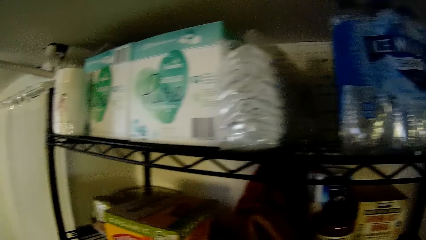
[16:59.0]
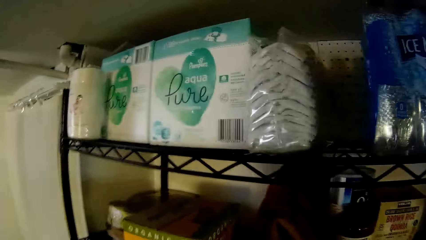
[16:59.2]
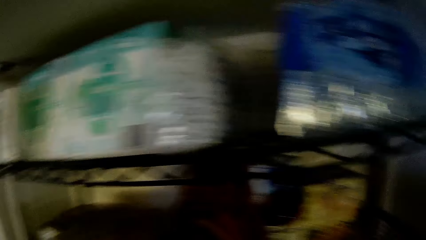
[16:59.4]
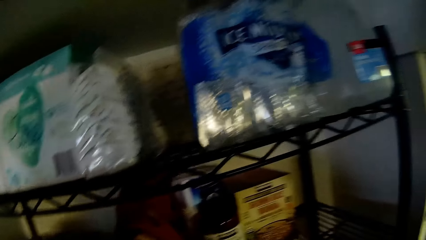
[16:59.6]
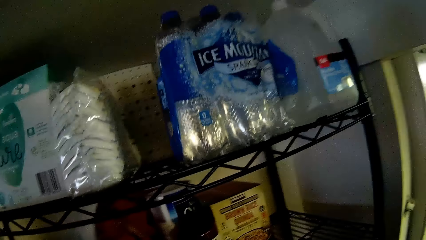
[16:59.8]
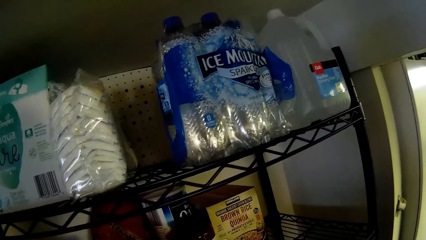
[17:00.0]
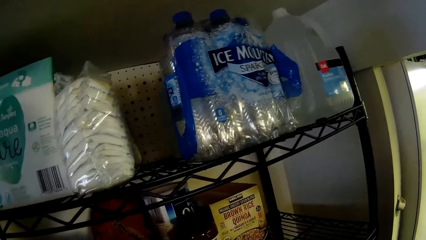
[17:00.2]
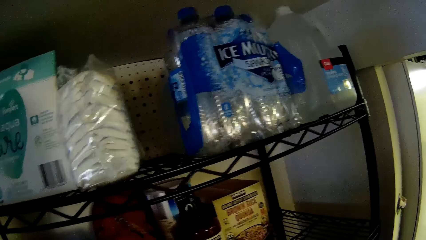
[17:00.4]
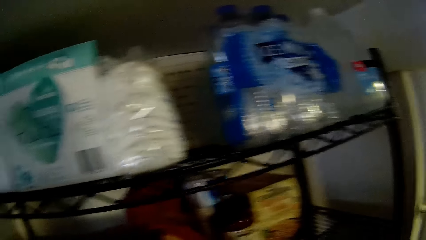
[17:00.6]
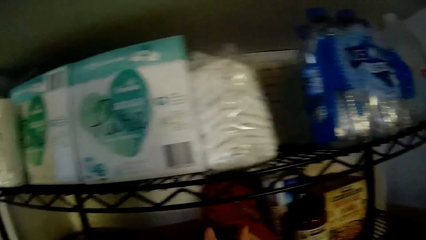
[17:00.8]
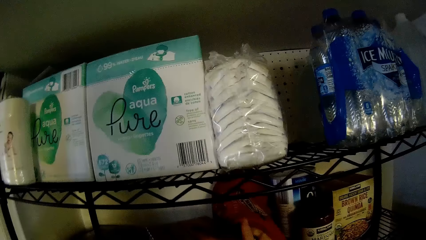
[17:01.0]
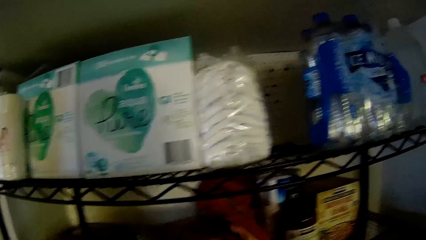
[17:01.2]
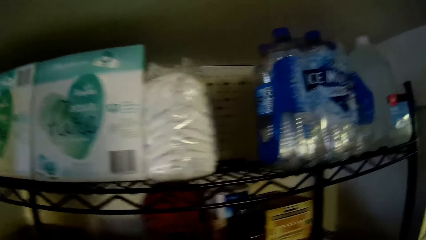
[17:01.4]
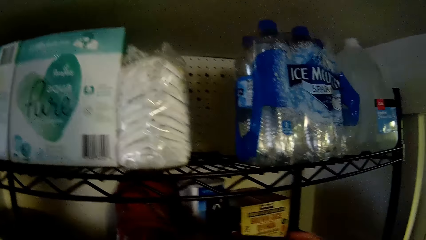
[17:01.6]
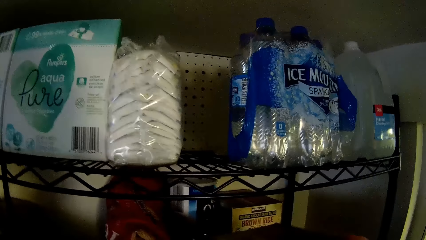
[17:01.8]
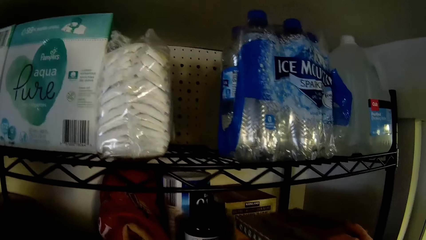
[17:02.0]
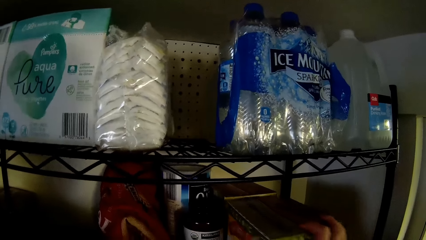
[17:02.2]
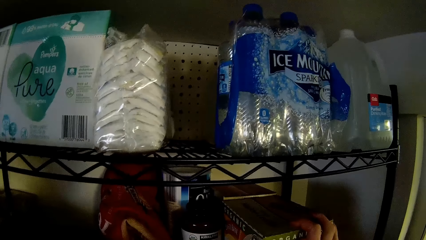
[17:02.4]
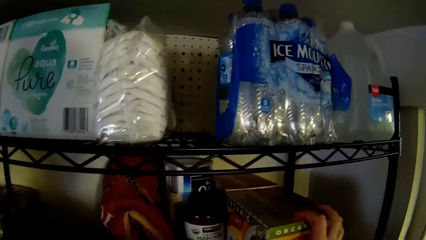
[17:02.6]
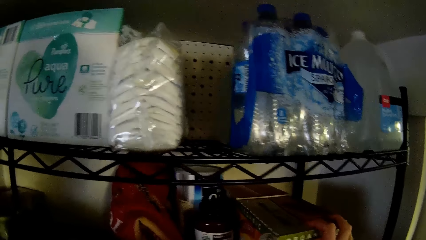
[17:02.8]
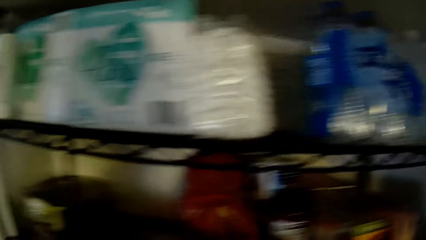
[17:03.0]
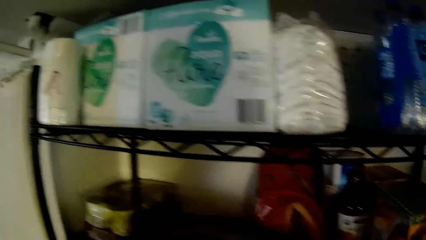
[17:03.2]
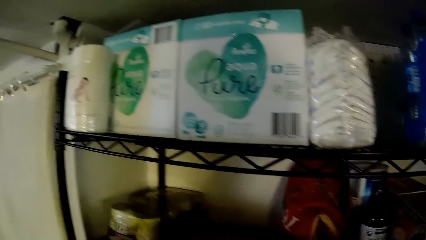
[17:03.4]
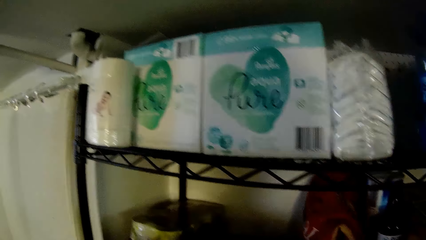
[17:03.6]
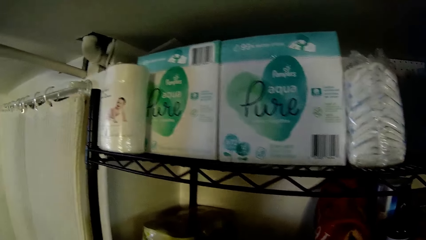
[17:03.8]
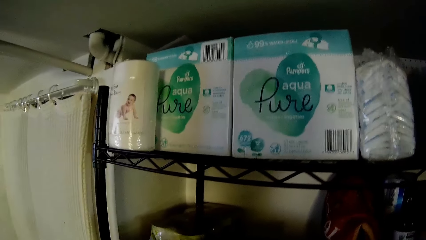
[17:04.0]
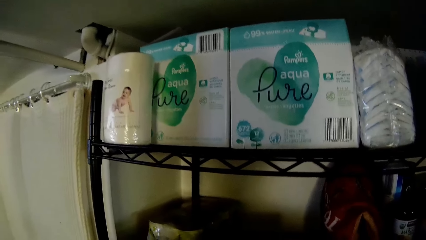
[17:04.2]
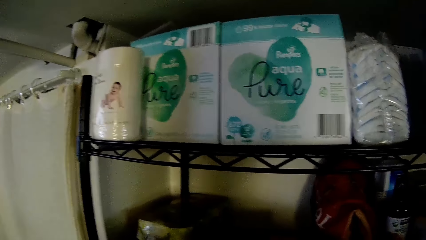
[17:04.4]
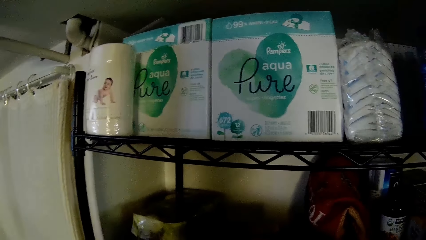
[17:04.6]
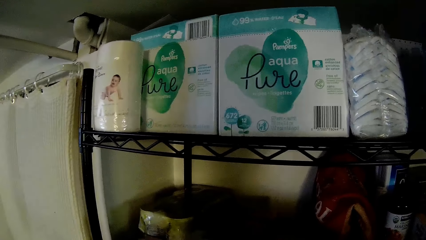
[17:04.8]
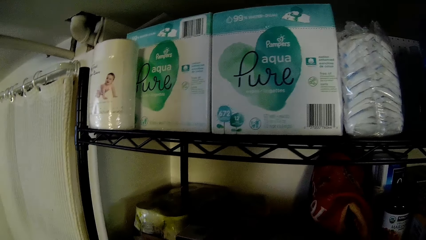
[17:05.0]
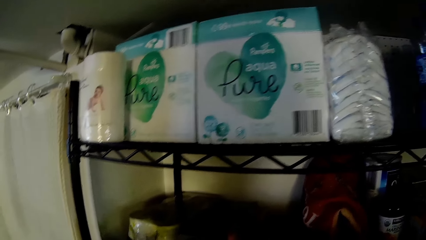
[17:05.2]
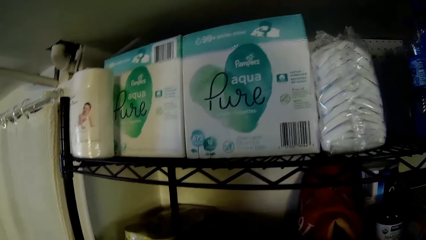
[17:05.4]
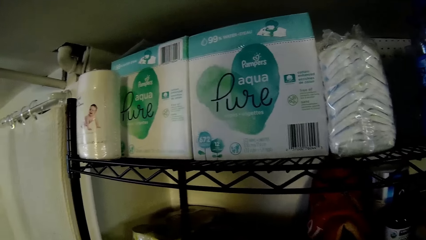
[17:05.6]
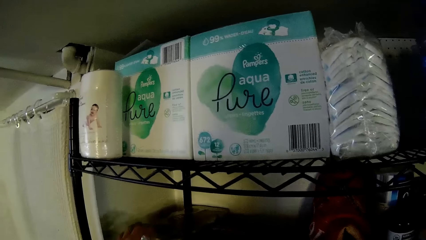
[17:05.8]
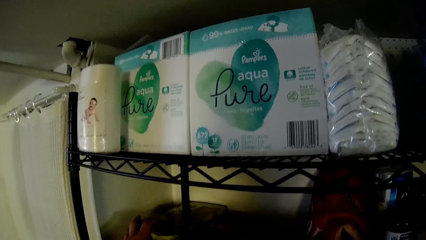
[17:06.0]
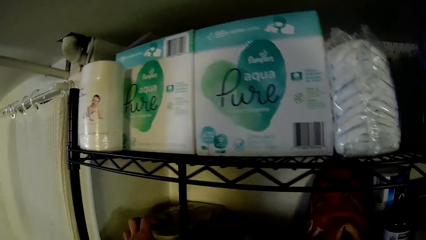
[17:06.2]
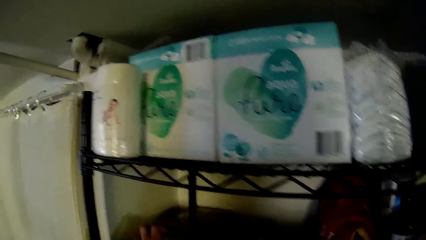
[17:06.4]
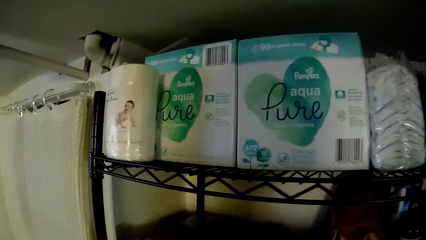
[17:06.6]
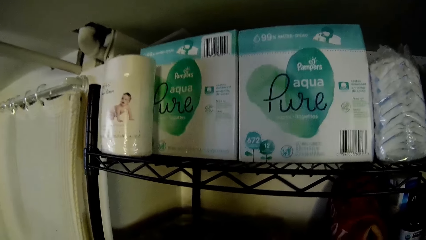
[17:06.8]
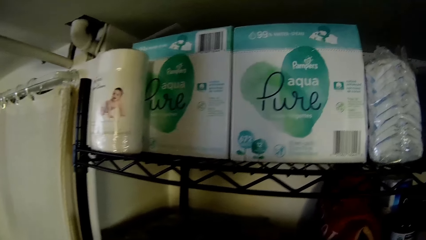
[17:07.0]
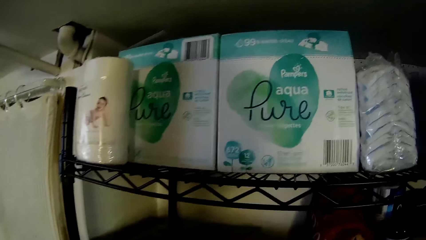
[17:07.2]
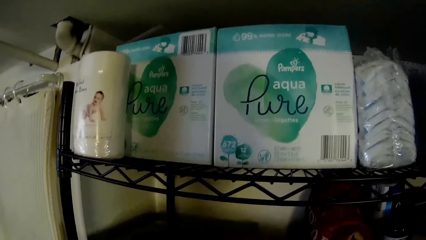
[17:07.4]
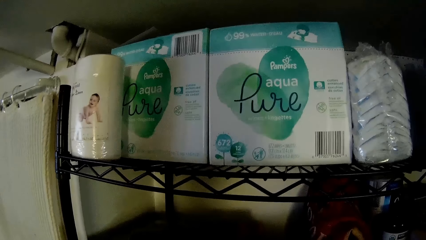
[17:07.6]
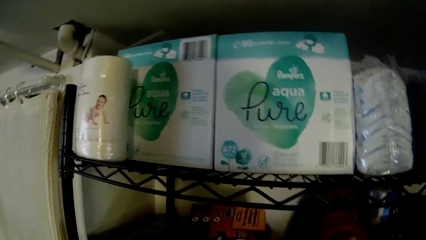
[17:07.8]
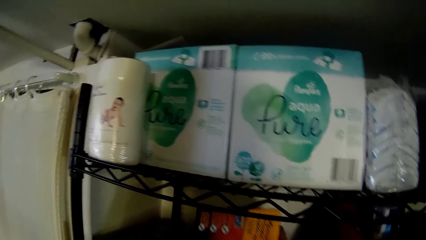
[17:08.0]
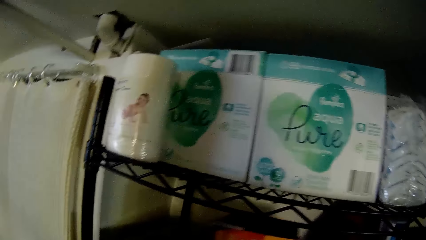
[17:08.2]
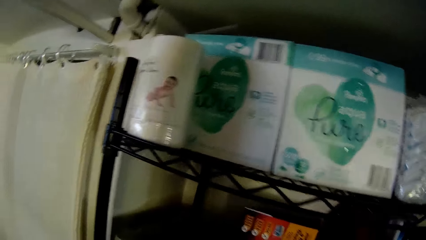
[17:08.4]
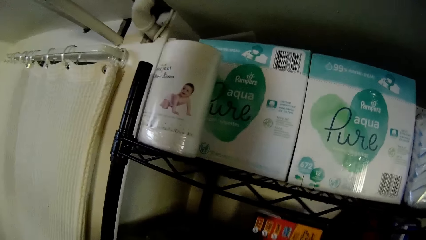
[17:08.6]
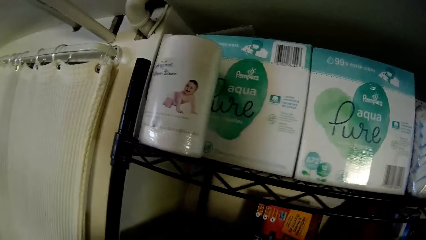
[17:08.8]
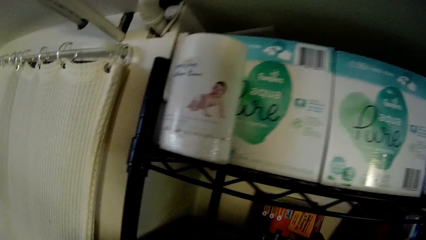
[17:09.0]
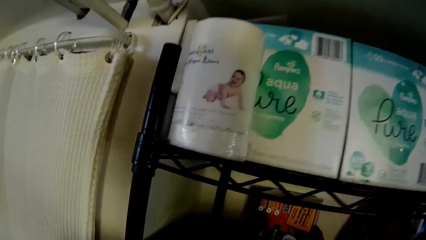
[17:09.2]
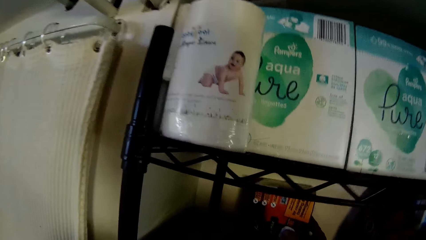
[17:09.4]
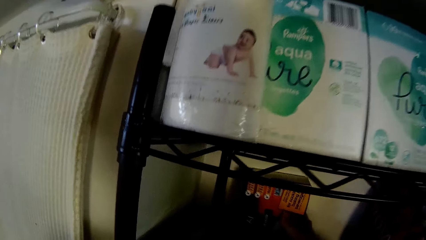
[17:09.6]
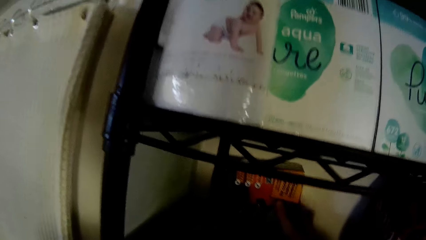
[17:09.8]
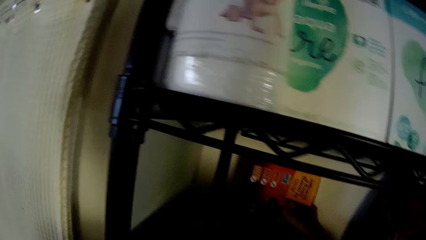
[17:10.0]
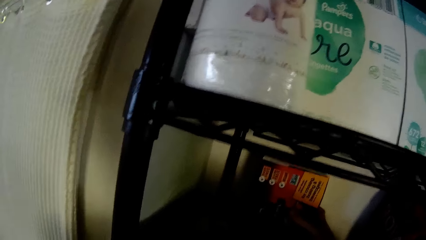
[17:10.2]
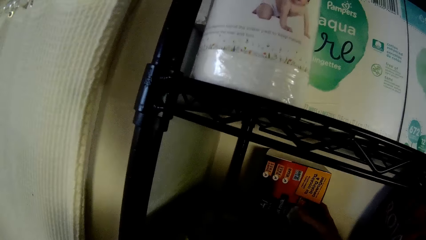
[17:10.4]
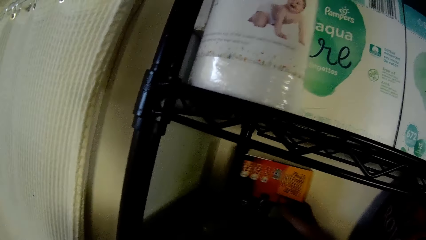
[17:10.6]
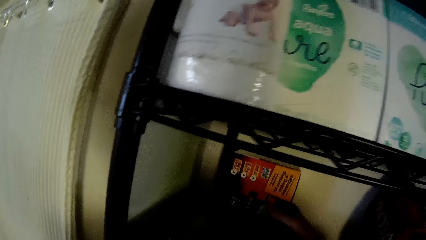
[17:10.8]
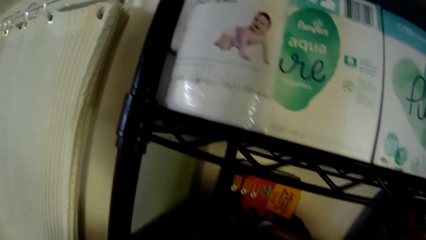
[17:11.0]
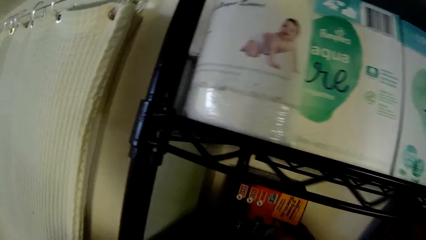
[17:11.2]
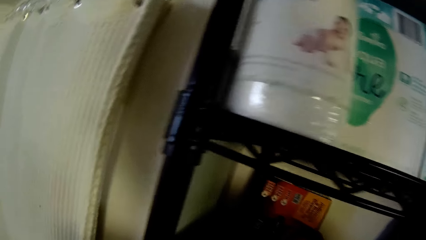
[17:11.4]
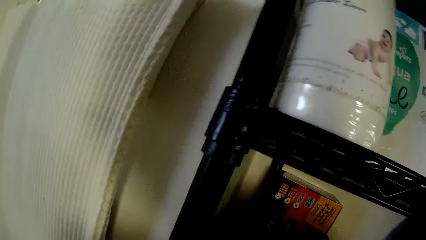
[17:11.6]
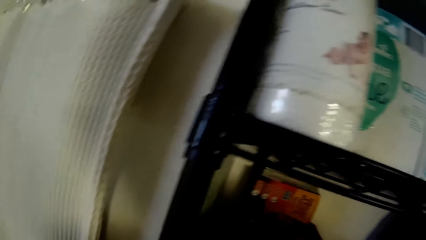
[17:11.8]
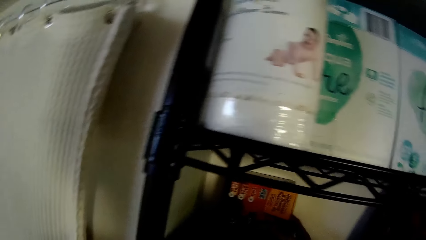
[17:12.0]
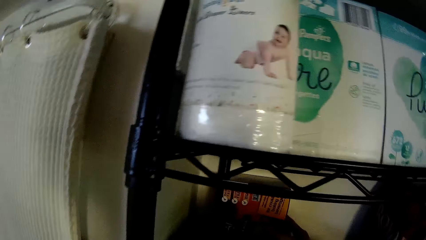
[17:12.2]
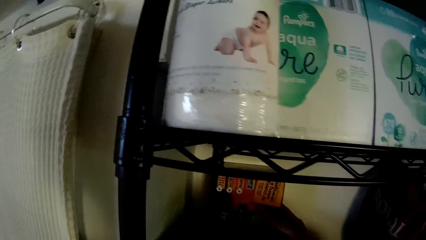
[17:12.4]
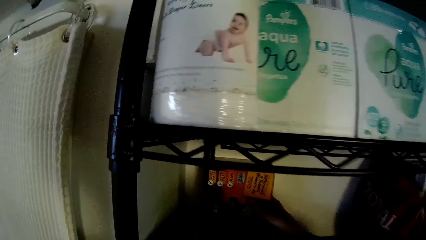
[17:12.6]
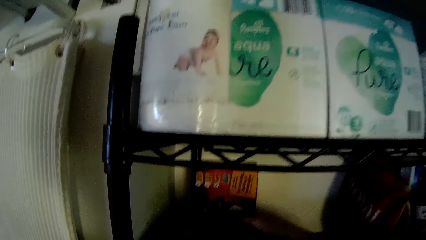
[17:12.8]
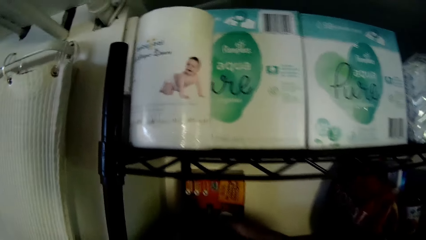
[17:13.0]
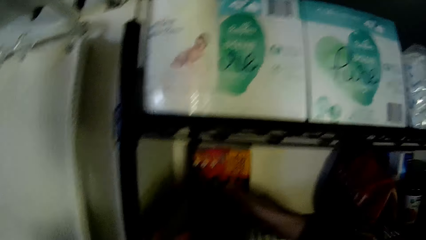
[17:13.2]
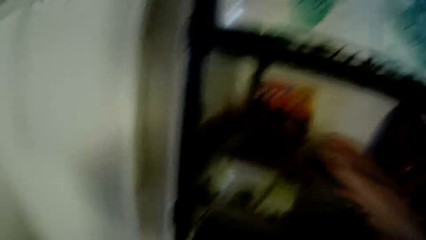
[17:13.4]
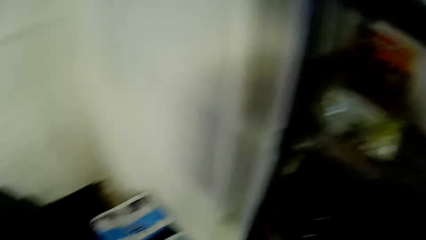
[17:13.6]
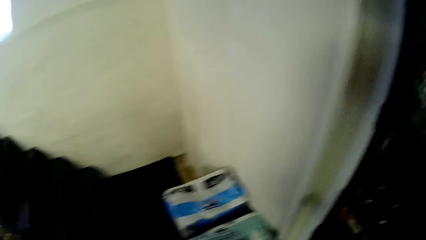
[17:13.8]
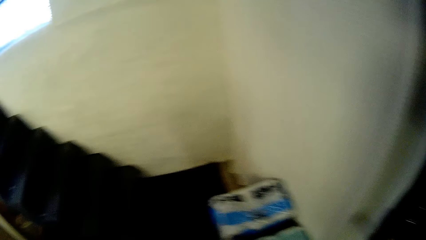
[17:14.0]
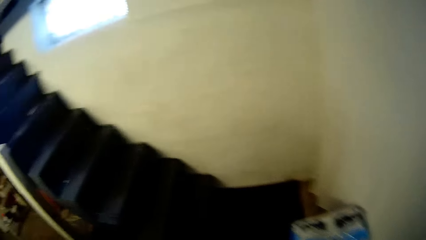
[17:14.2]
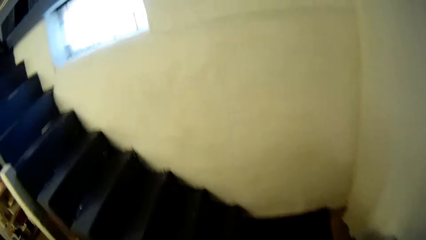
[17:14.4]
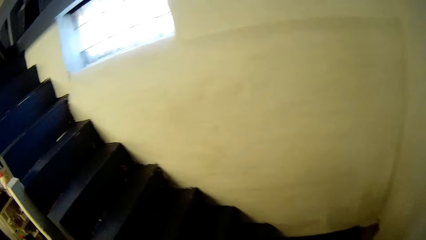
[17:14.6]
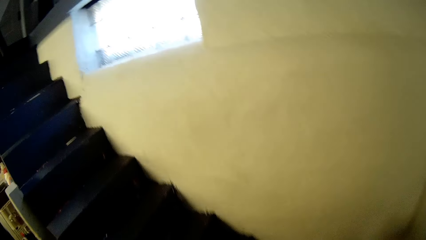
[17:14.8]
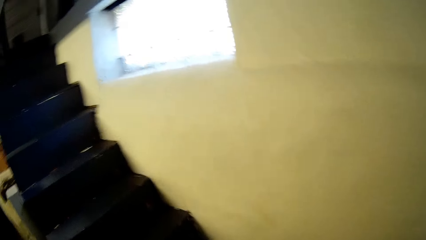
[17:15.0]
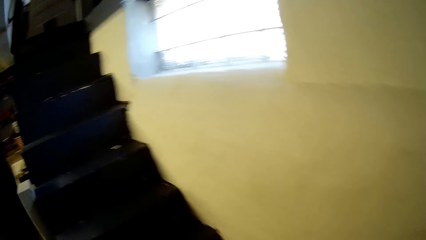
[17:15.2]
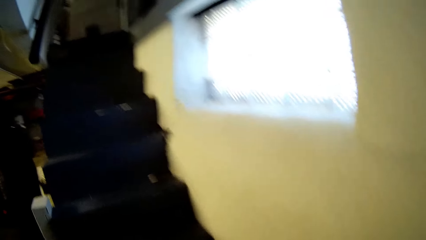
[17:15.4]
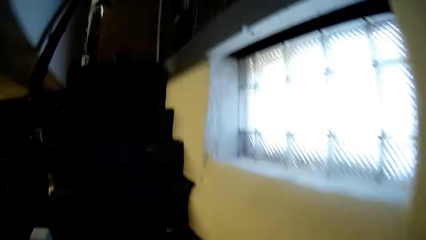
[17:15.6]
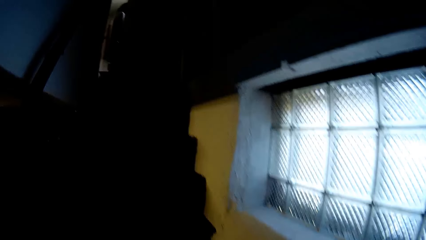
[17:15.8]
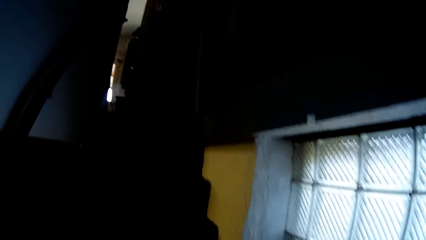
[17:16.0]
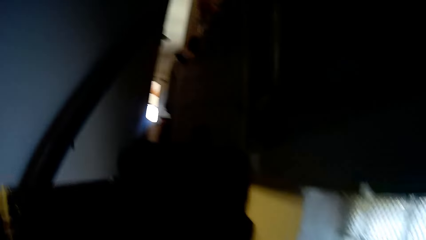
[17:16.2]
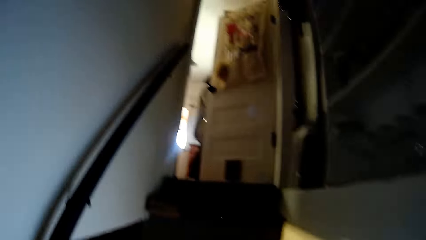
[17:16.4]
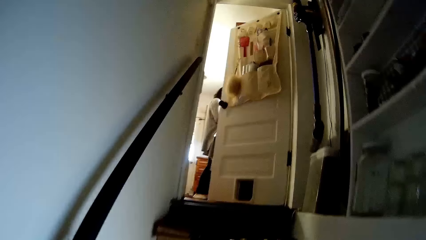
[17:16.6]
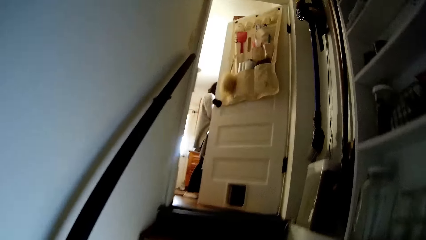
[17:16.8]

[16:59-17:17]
The camera wearer shifts the carton to a corner of the shelf with his right hand. He carries the pack of margarine with his left hand. He adjusts the carton of coconut milk with his right hand. He walks up the staircase from the basement to the apartment.
